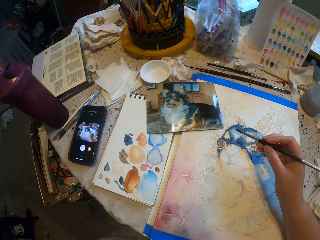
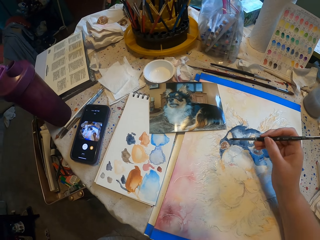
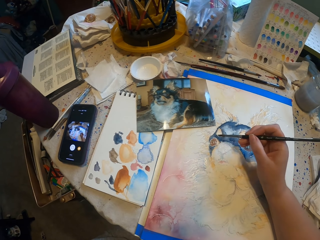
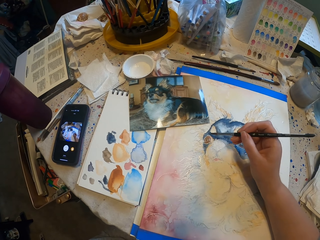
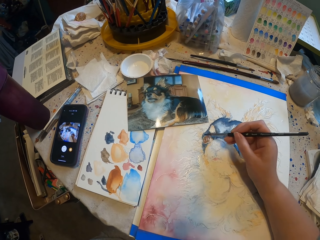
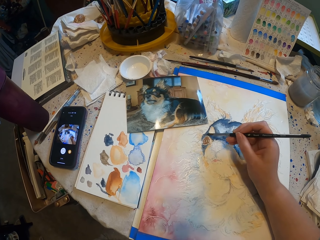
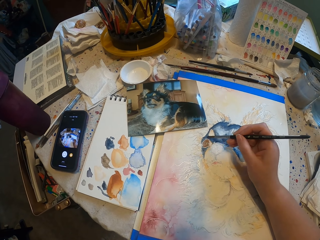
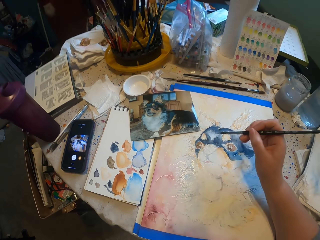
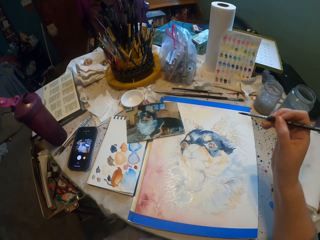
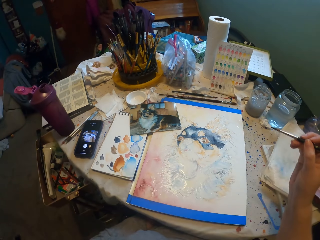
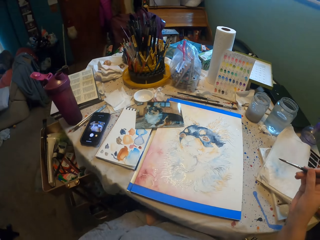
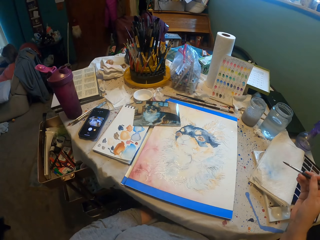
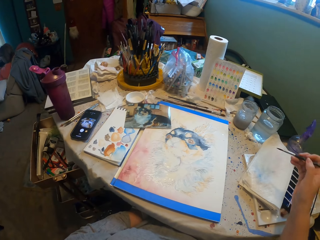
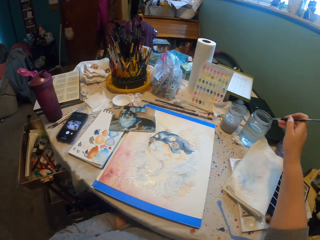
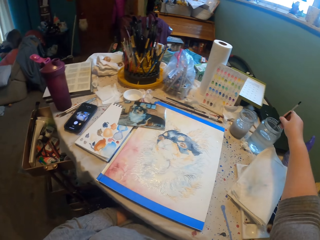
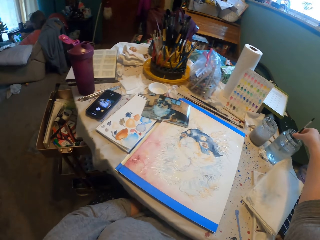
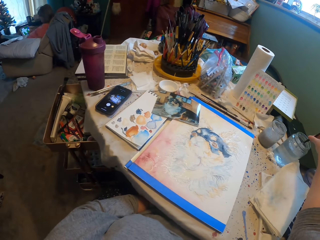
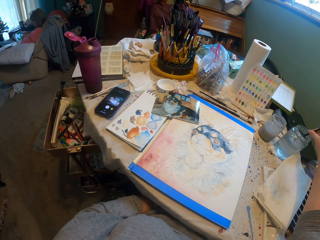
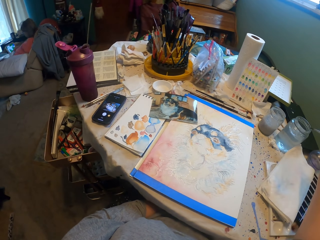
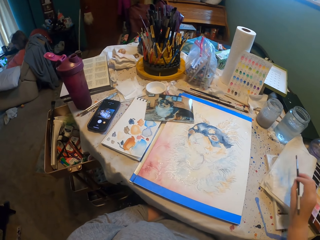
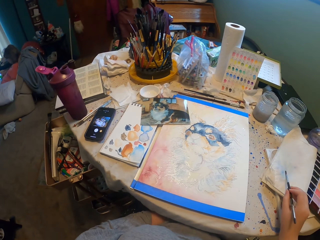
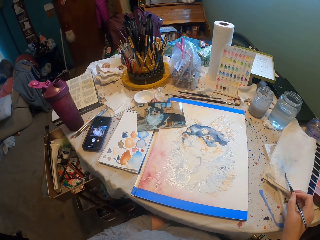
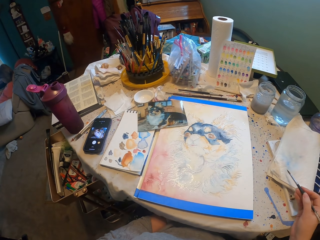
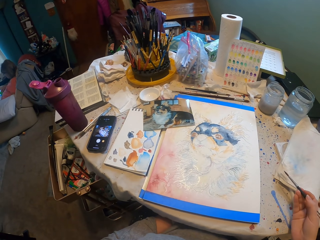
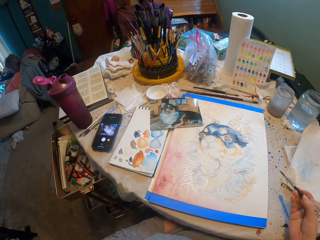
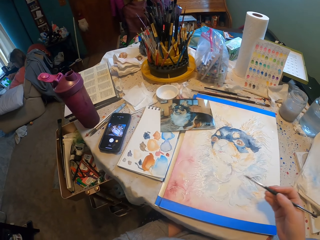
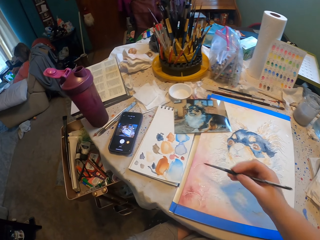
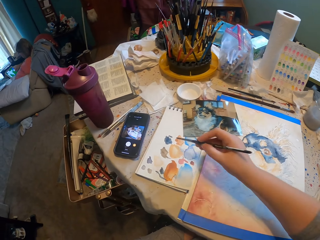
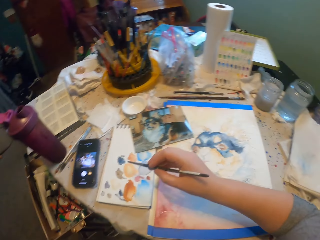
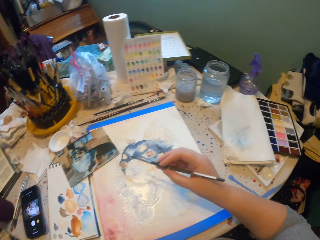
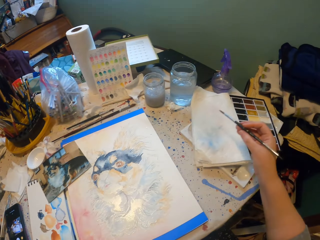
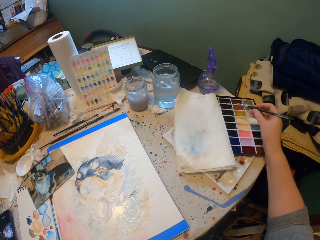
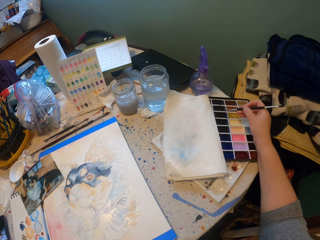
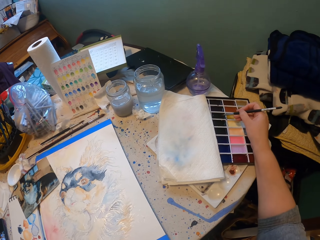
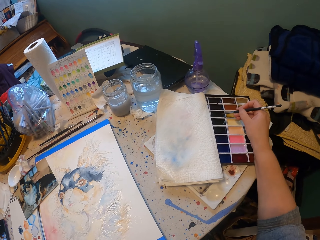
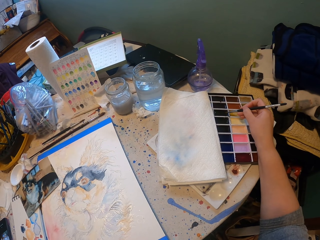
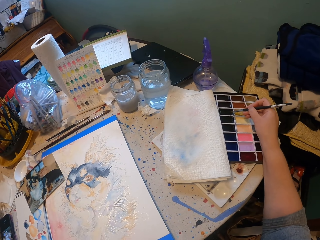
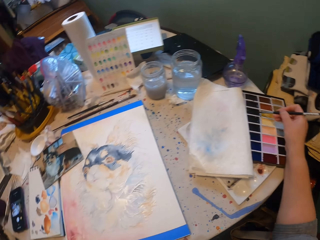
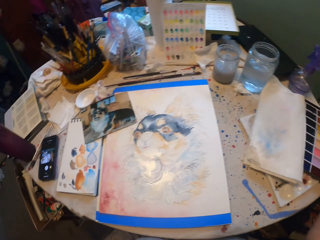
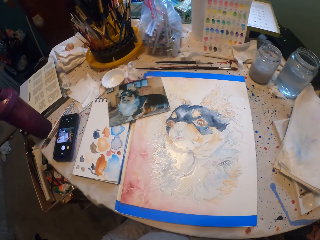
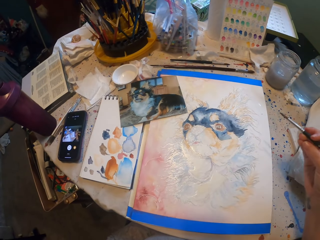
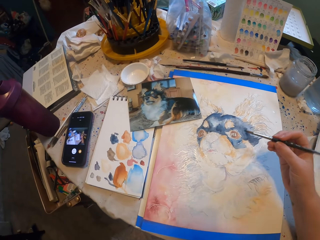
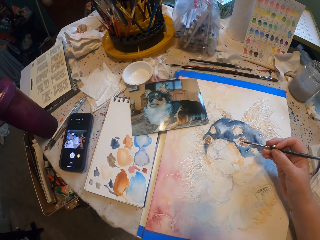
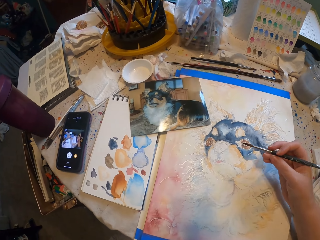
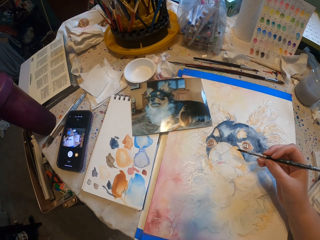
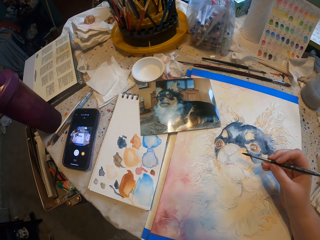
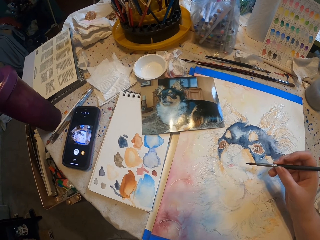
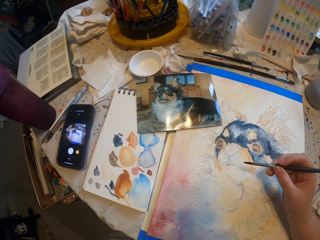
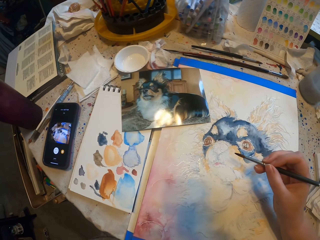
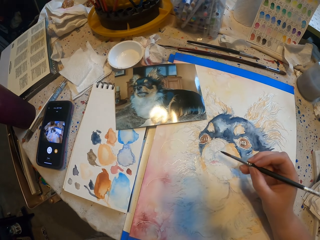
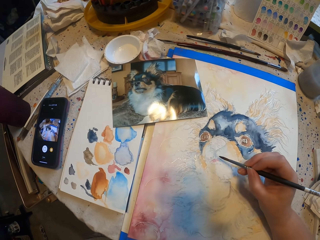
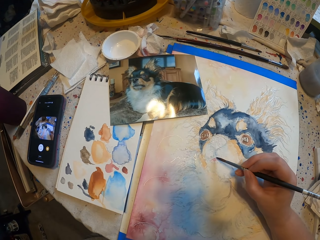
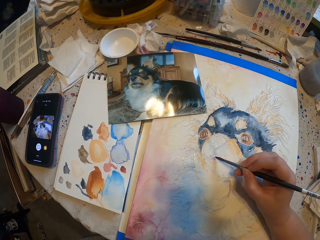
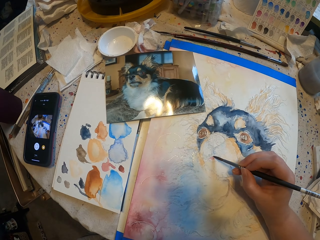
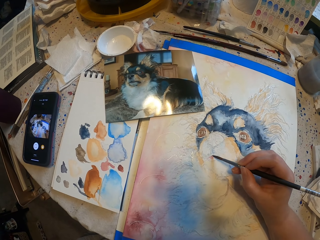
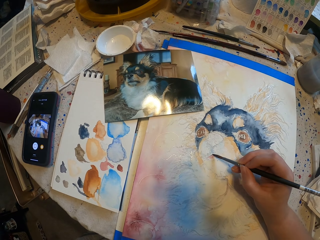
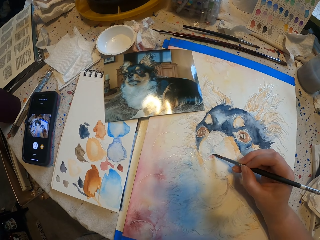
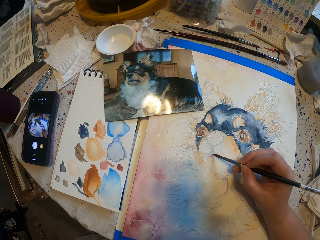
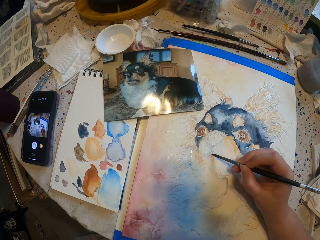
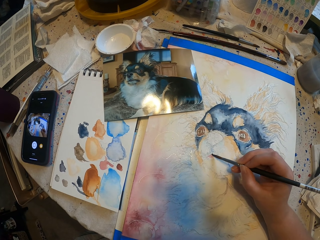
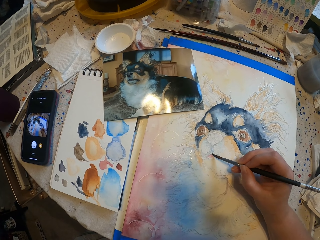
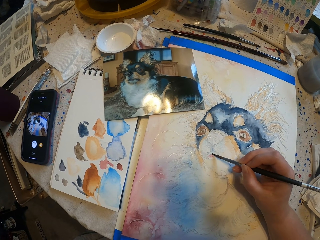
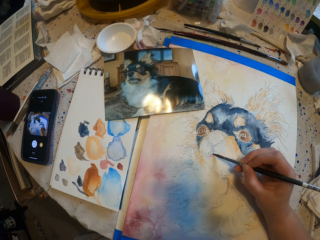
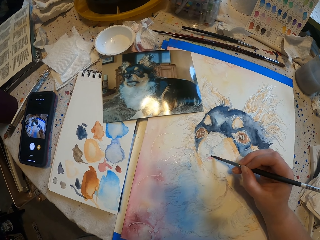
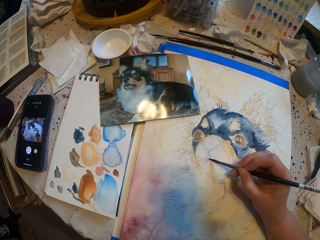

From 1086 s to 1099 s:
The camera wearer dips the painting brush in the water. They wipe the painting brush on the paper. They touch the painting brush on the color. They paint a picture on the paper.

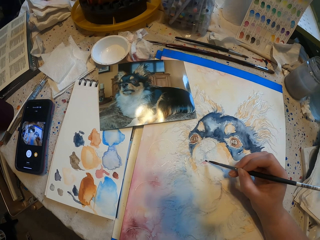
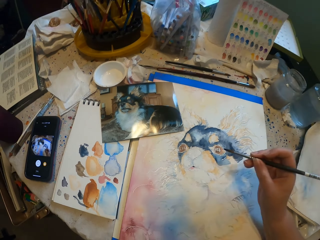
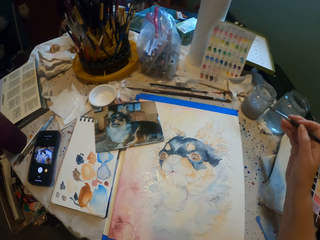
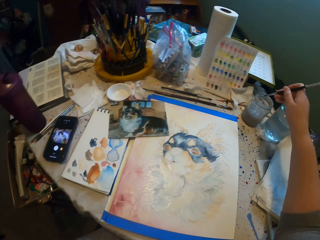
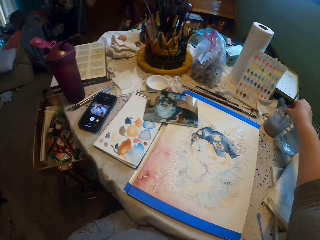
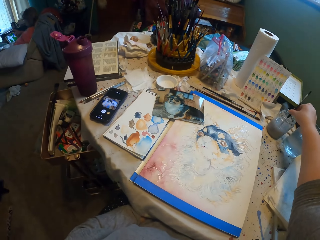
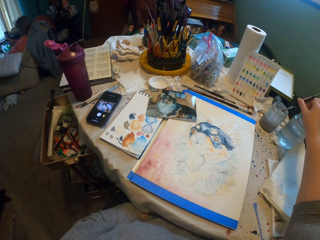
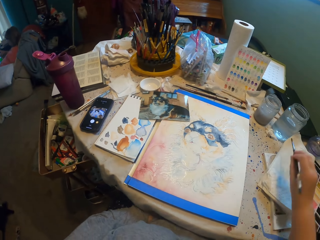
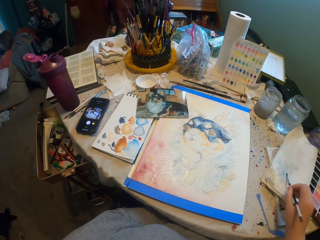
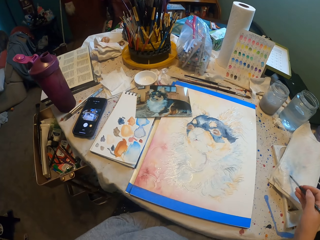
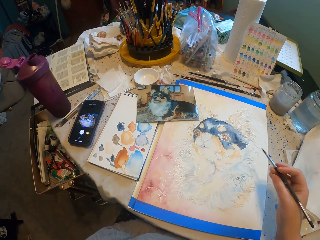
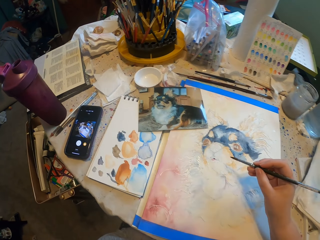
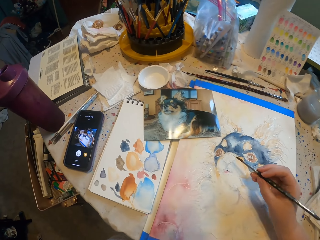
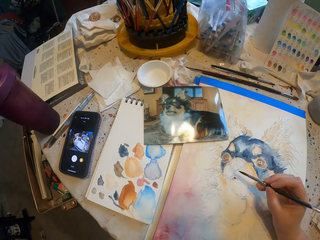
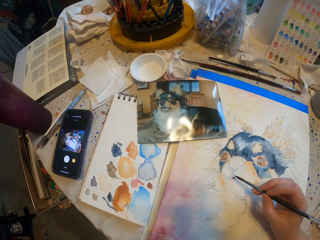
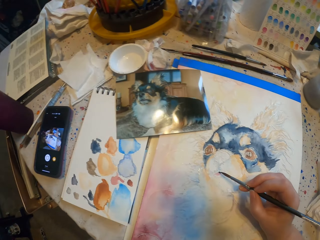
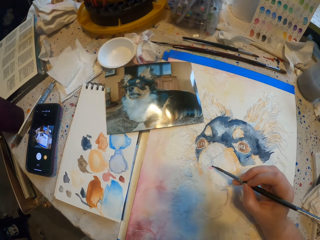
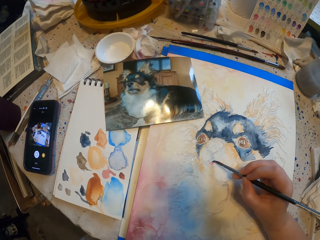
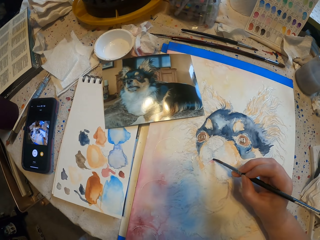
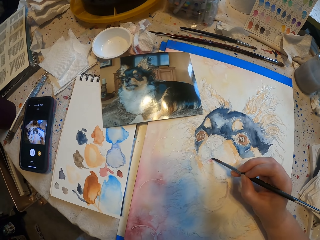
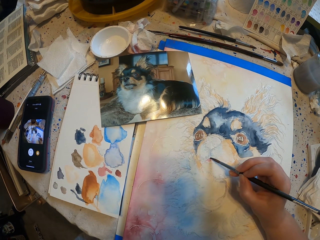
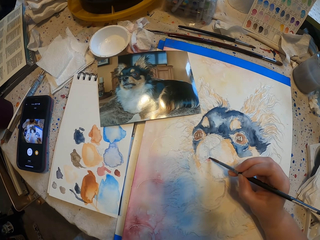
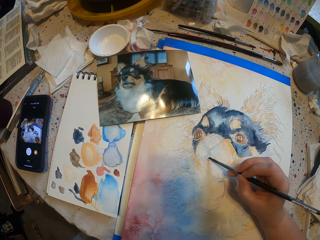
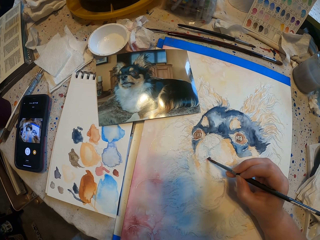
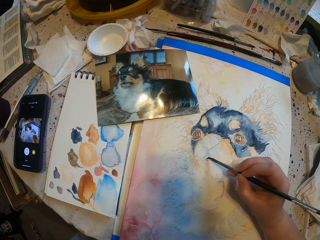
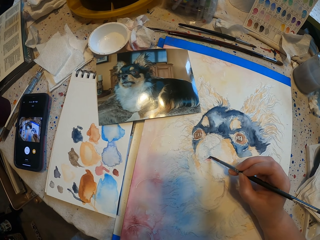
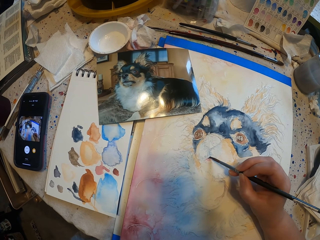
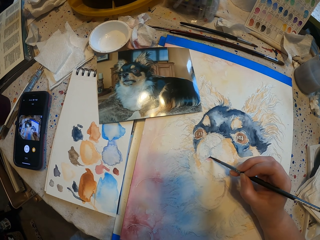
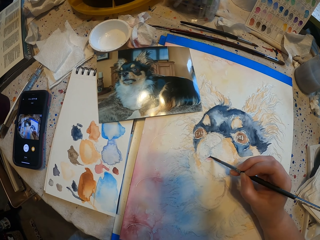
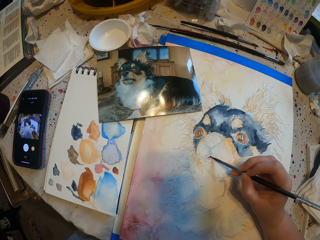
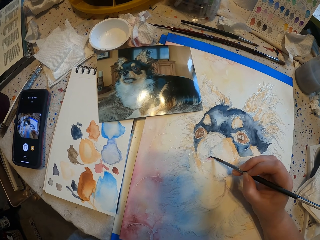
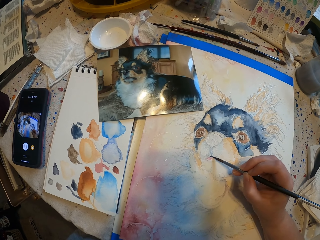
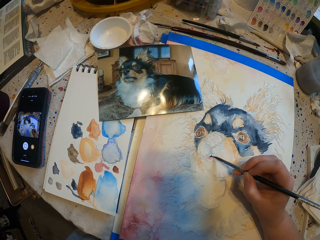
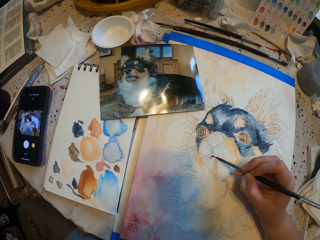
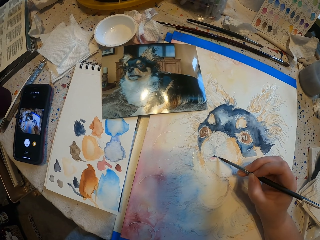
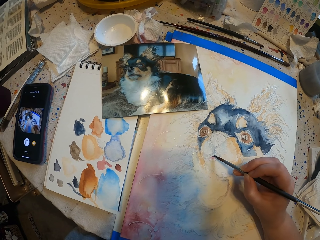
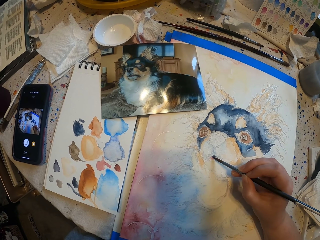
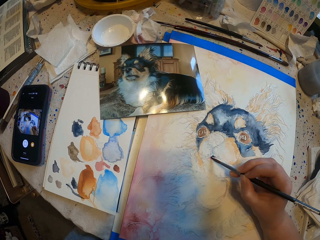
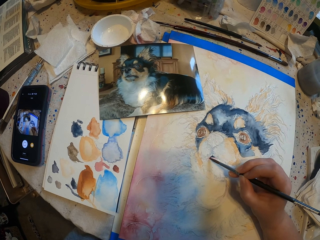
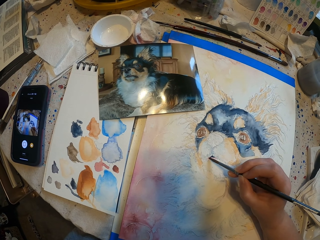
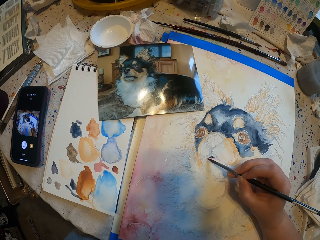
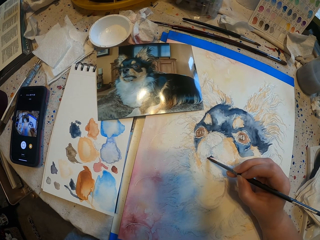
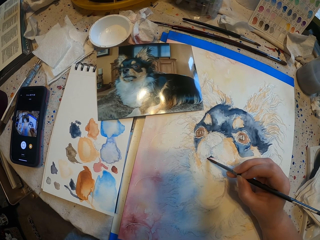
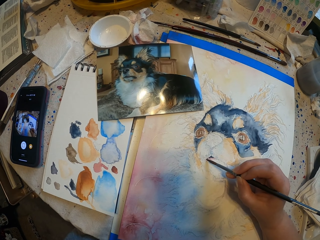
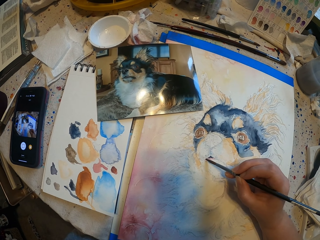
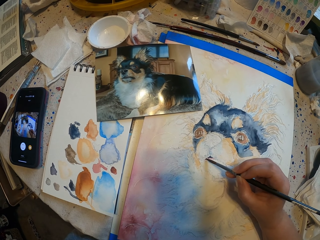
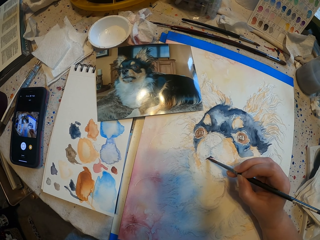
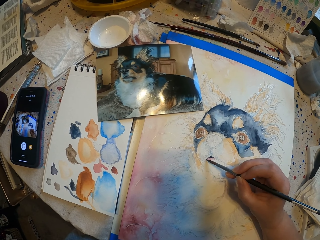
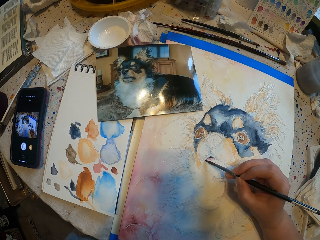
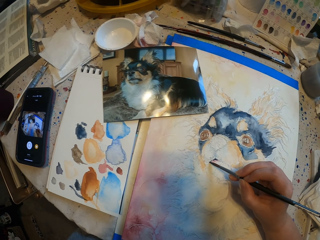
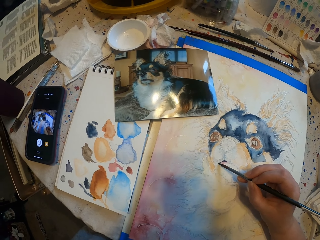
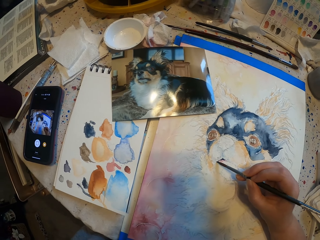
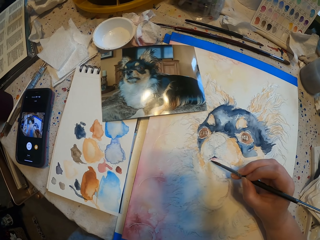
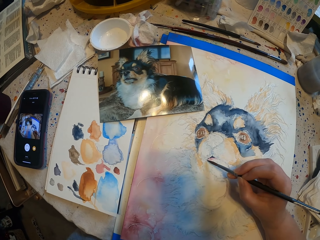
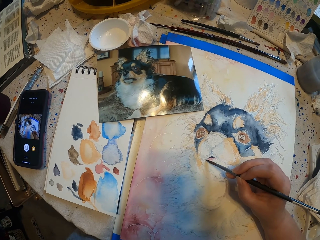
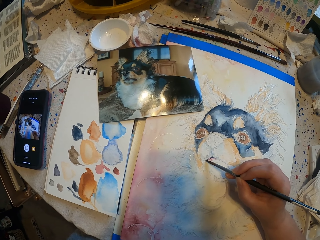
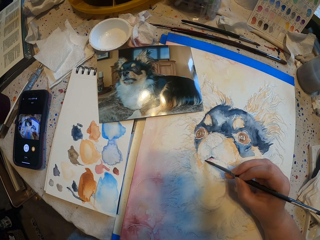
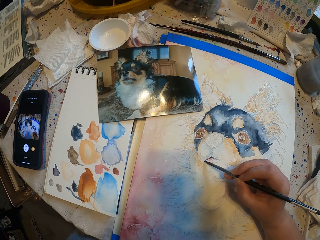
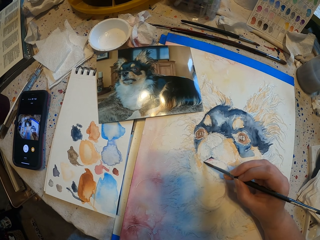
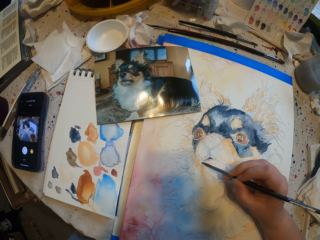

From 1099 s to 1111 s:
The camera wearer dips a painting brush in water. They wipe the paint brush on a paper. They sketch a drawing with the paint brush.
